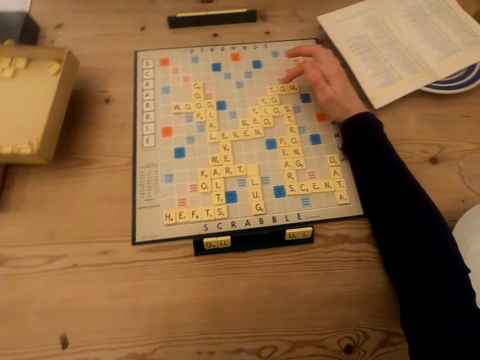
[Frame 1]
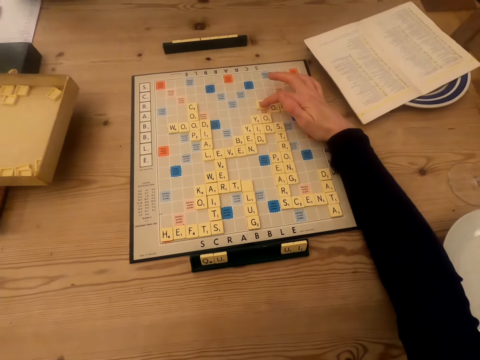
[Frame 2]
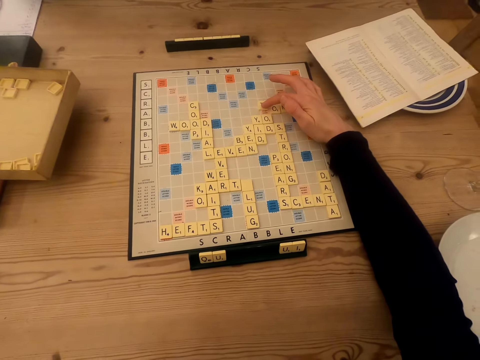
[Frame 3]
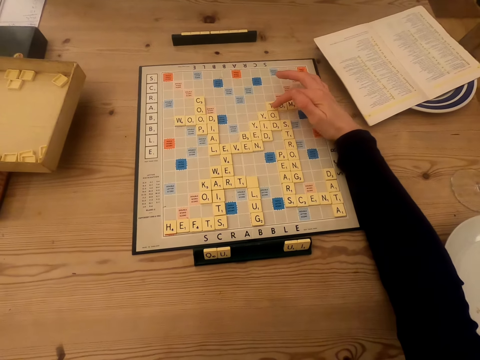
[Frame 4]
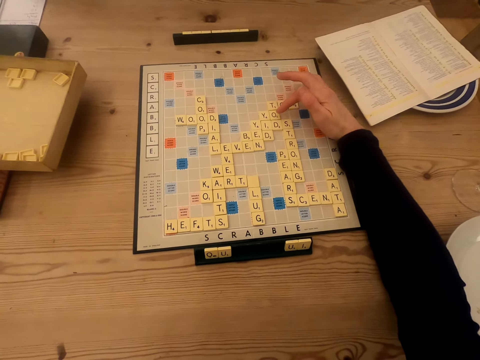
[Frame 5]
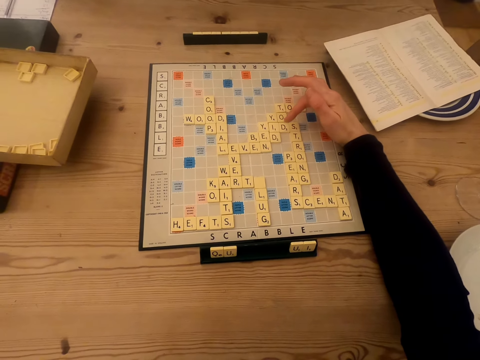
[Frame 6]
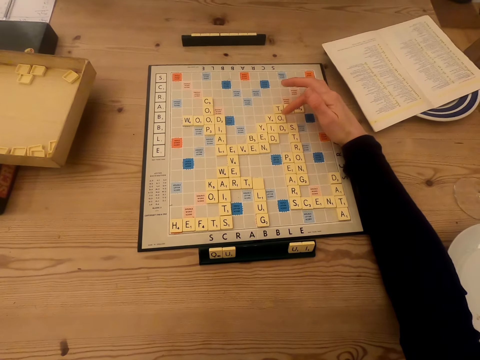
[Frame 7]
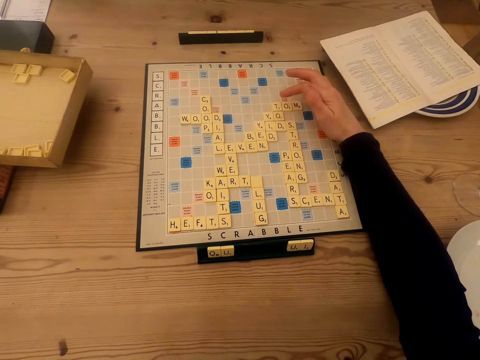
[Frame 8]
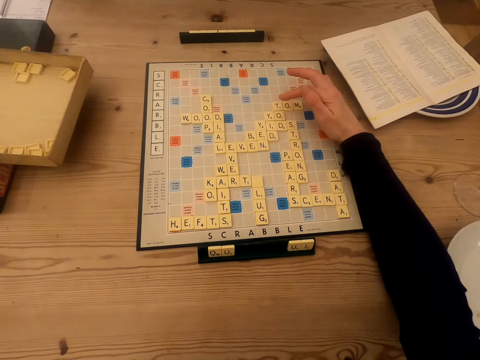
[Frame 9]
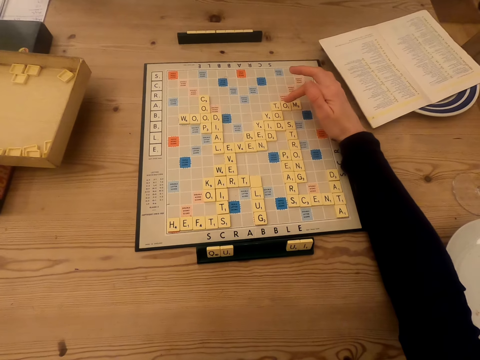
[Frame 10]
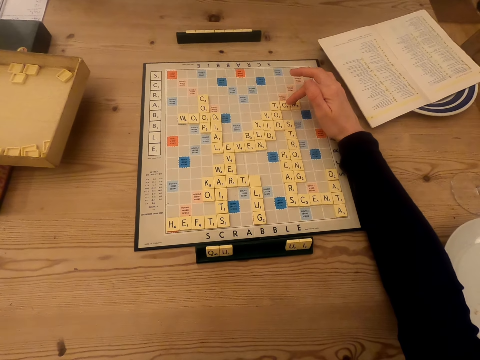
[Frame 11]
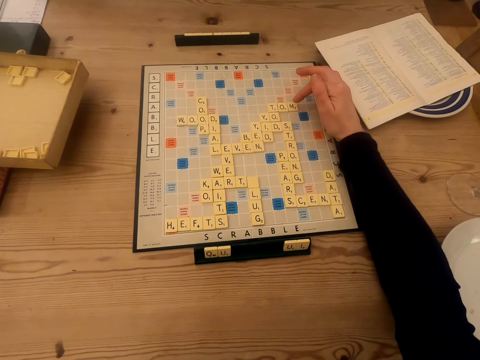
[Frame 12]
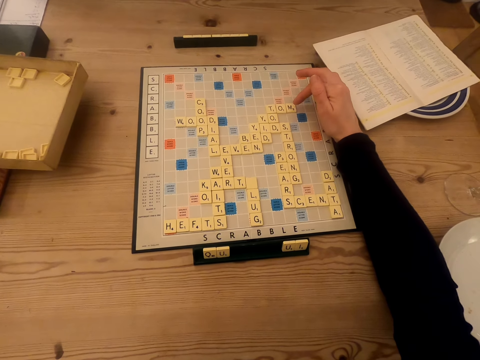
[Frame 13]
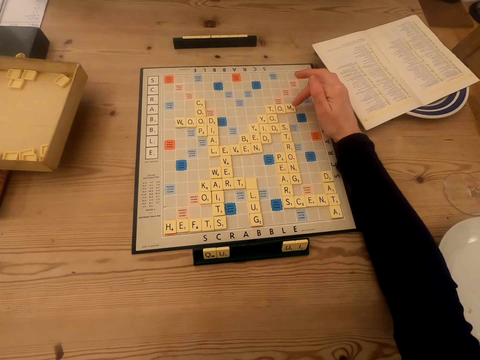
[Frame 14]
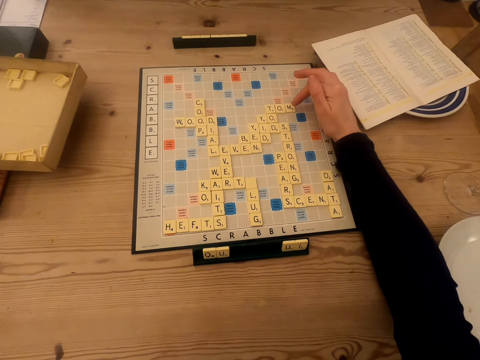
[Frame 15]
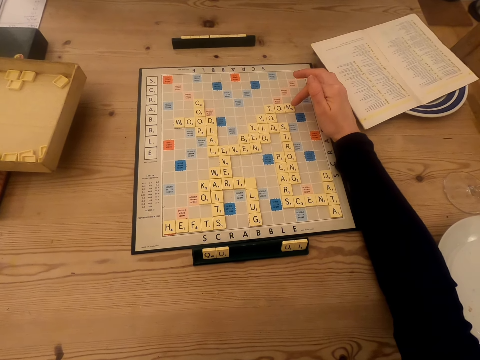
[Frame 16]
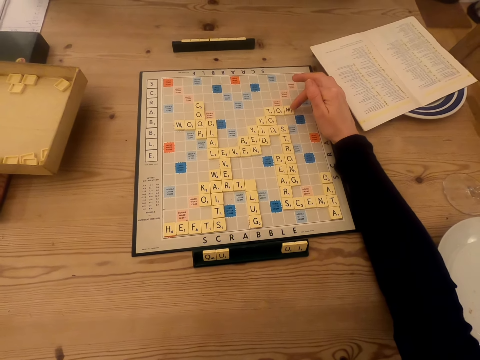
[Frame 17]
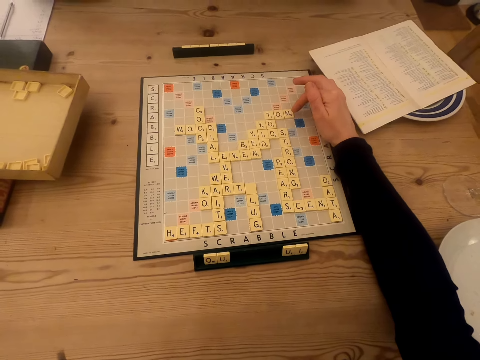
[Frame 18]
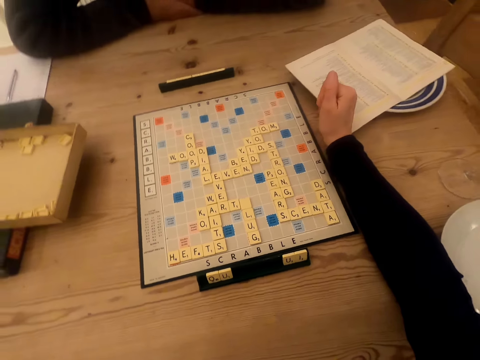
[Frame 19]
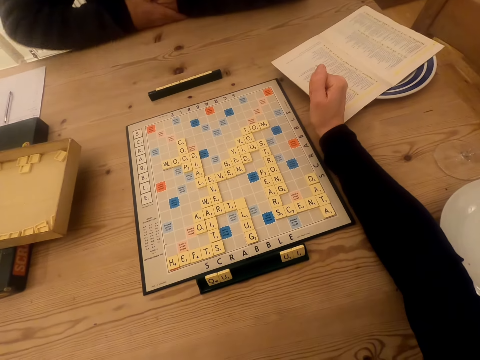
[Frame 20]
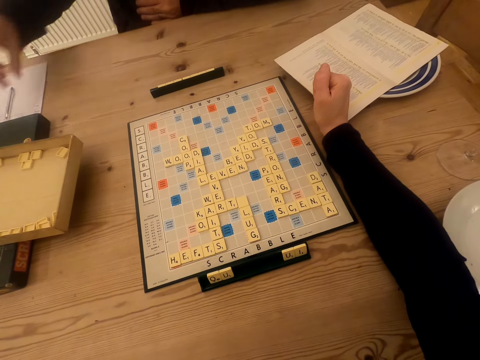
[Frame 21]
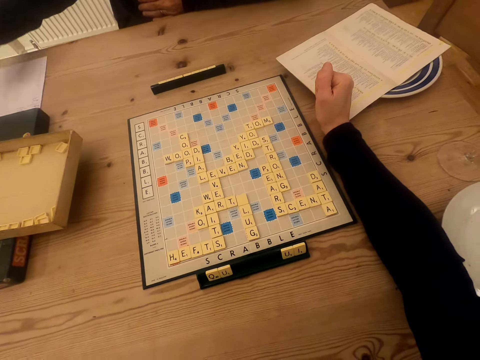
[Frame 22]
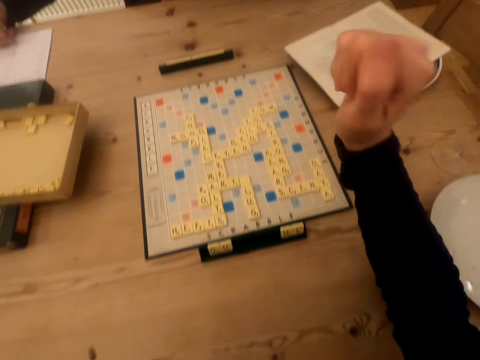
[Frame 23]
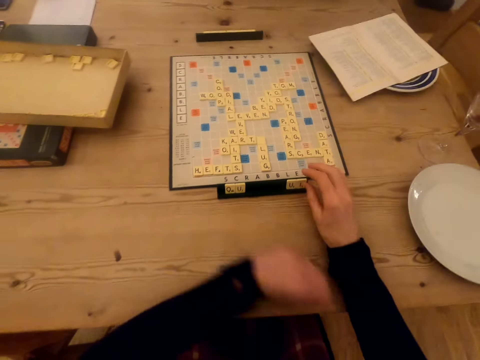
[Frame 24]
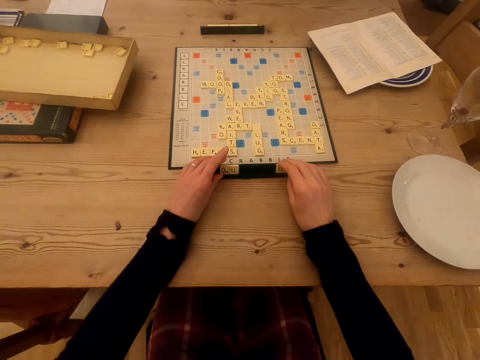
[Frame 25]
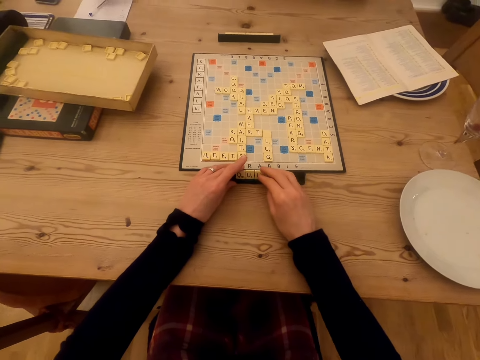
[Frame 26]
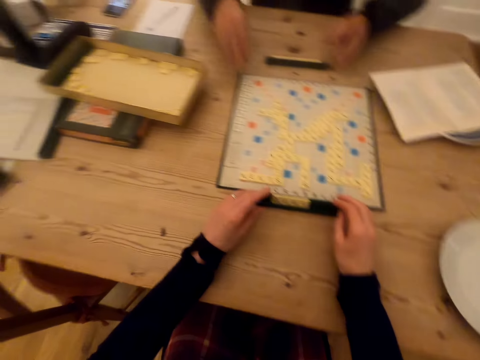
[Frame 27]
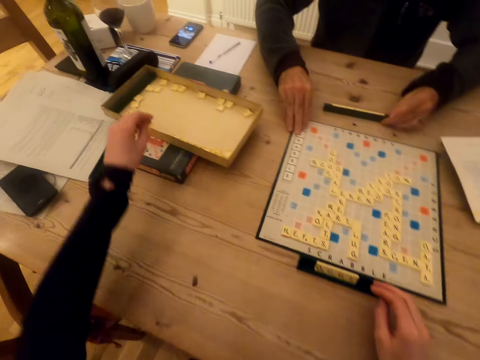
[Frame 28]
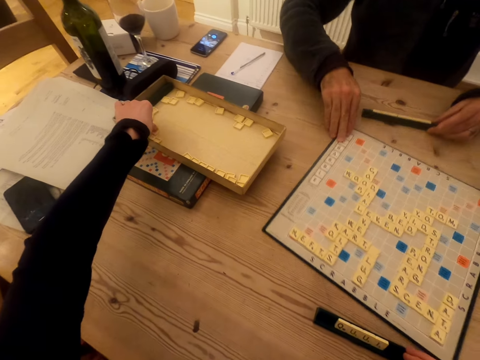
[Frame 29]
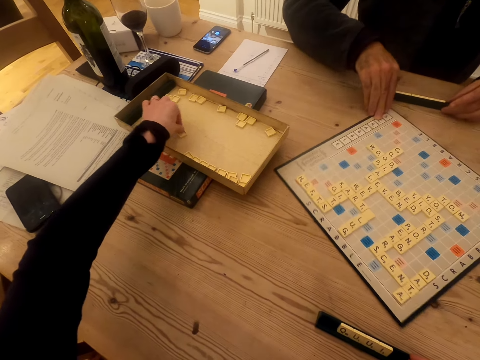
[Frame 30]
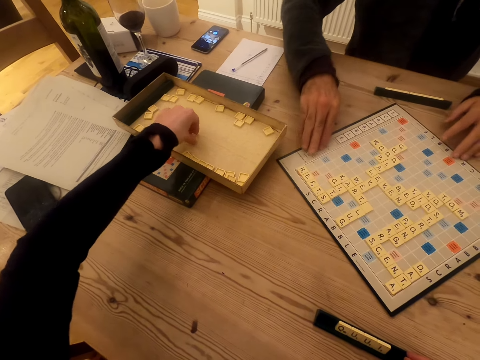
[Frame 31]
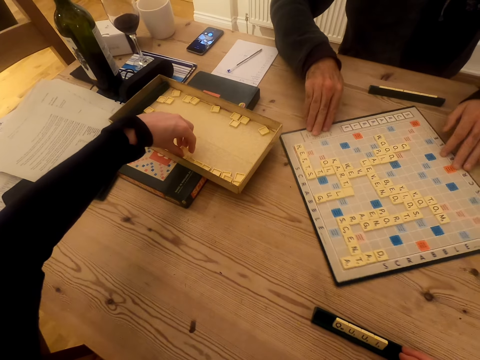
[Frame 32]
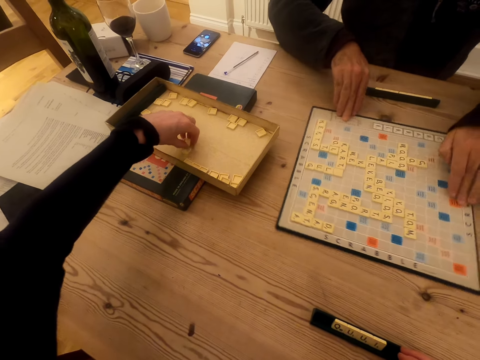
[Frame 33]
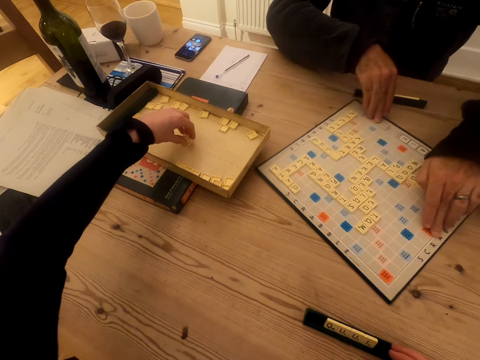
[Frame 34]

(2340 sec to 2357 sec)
The camera wearer counts the tile on the scrabble board. They talk to a person. The person picks the pen on the table. The camera wearer plays the scrabble game. They push the tiles on the chalkboard tile place card holder together. The person pushes the chalkboard tile place card holder and rotates the scrabble board. The camera wearer picks the tiles on the box.

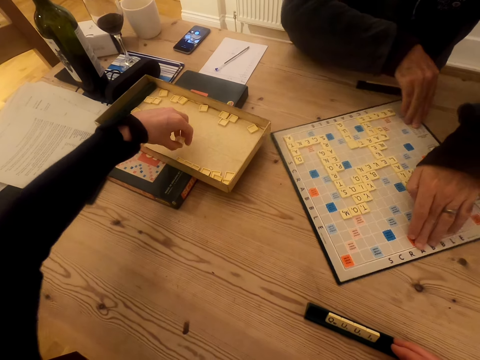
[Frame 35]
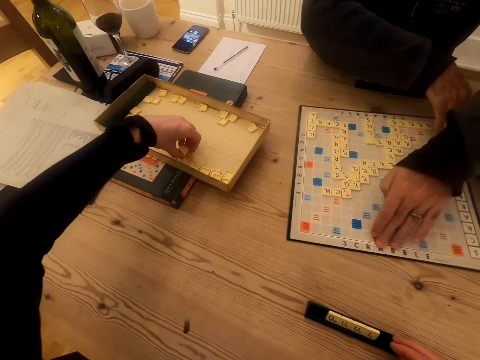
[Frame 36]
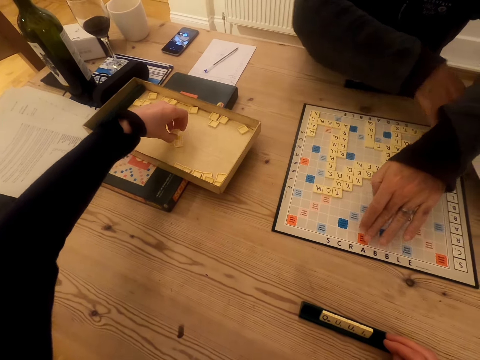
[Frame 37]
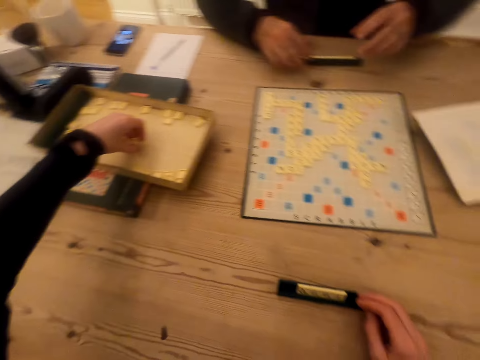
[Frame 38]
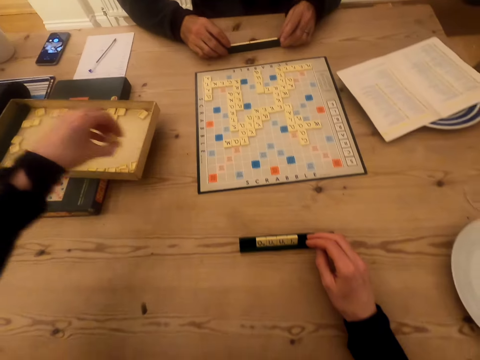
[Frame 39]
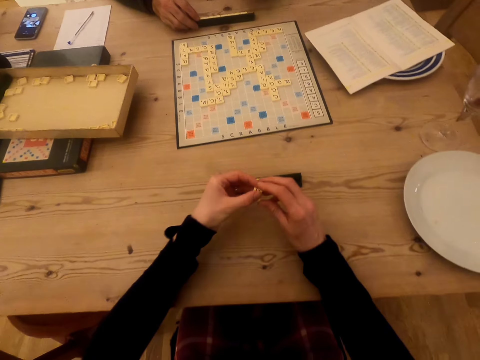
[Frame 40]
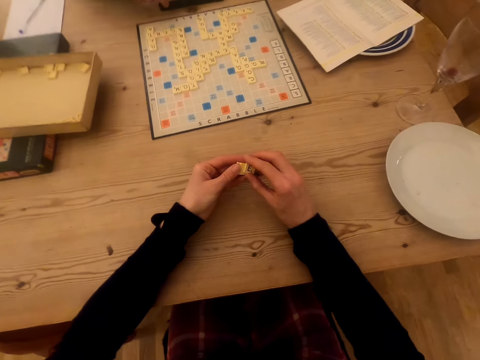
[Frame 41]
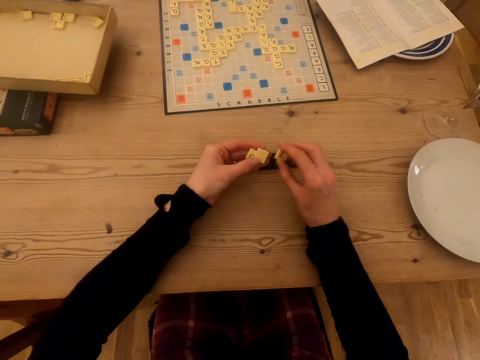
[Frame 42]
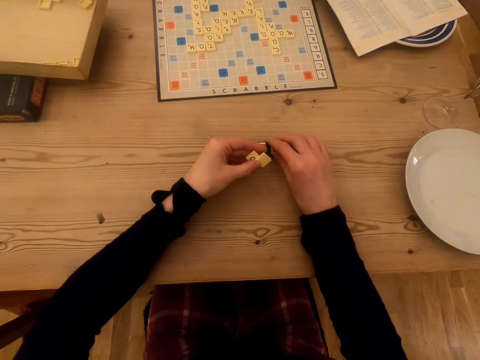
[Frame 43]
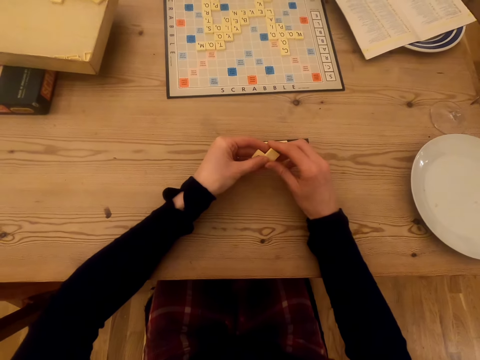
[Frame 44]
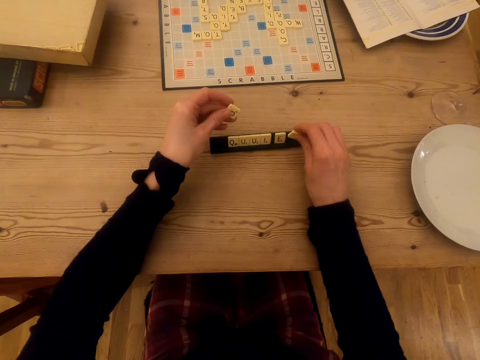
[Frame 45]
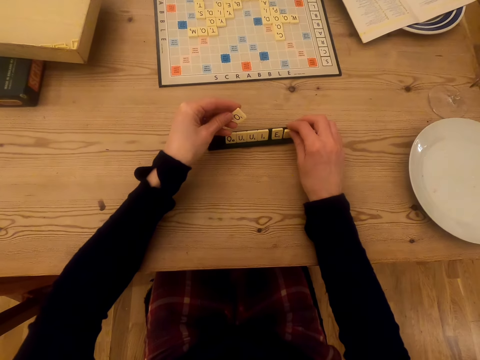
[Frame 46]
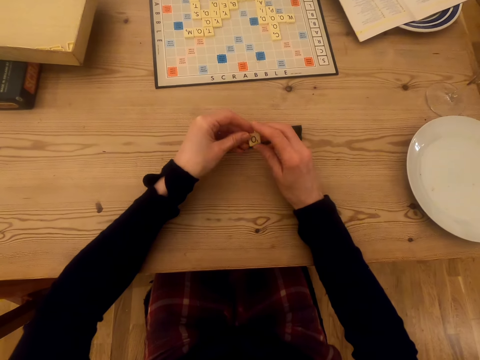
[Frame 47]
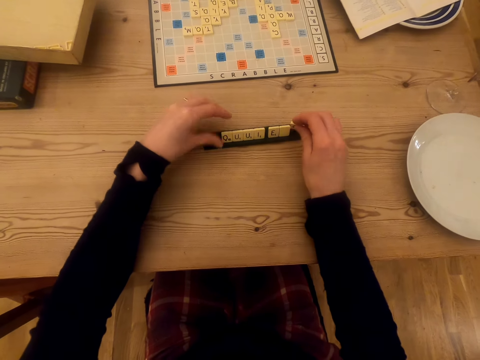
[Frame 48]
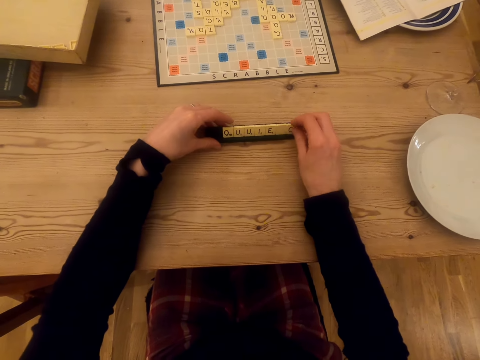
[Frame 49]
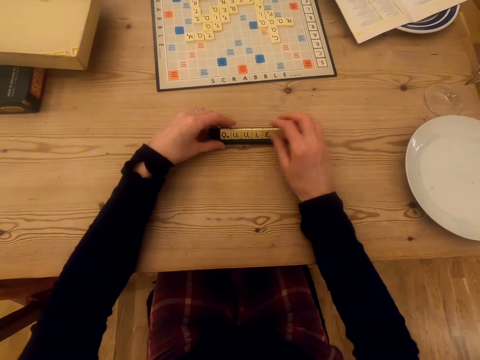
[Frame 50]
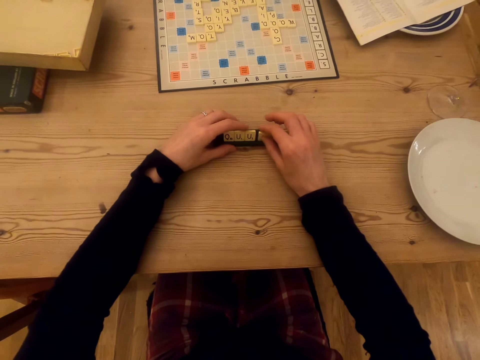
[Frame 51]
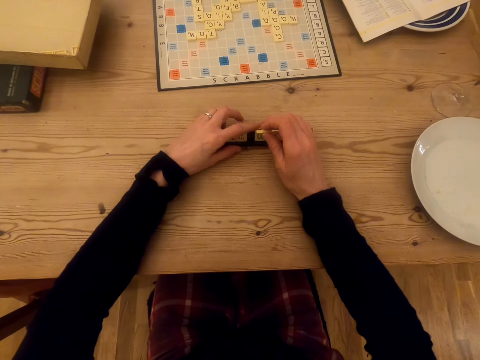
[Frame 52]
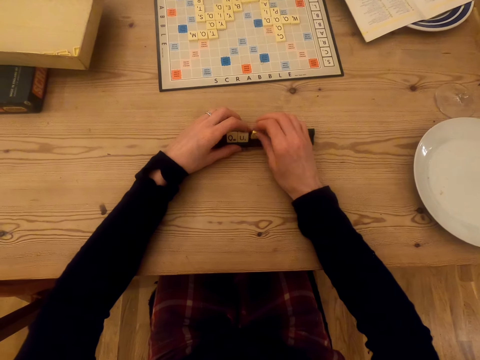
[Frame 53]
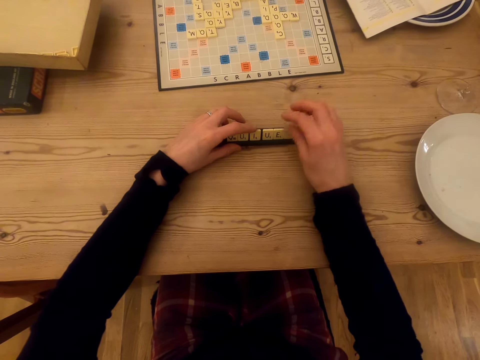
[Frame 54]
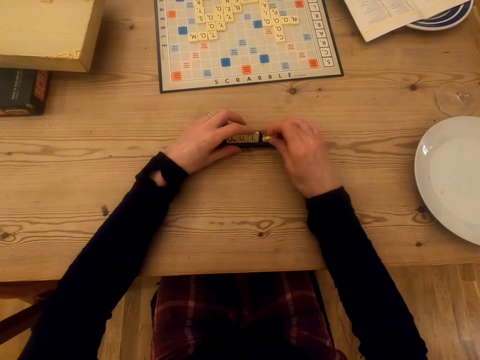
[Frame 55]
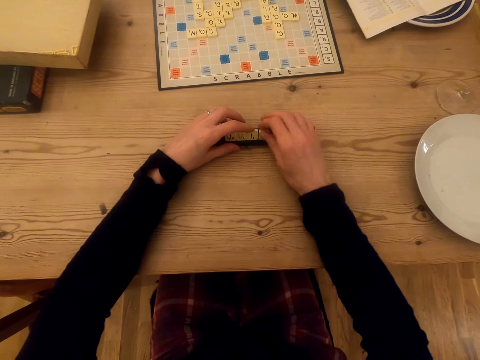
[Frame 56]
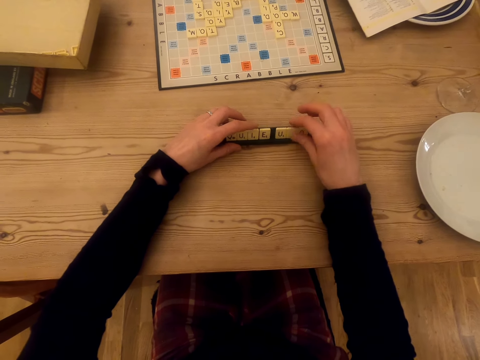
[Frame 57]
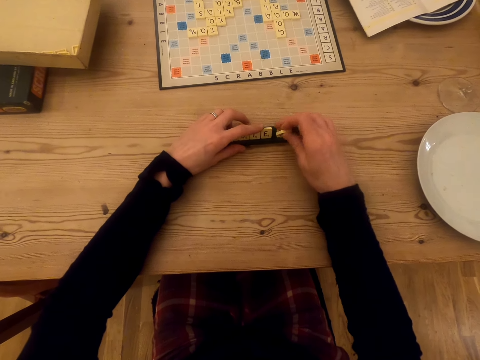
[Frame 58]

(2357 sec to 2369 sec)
The camera wearer picks the wood scrabble tiles. They play the scrabble game. They place the tile on the chalkboard tile place card holder. They arrange the tile on the chalkboard tile place card holder.
